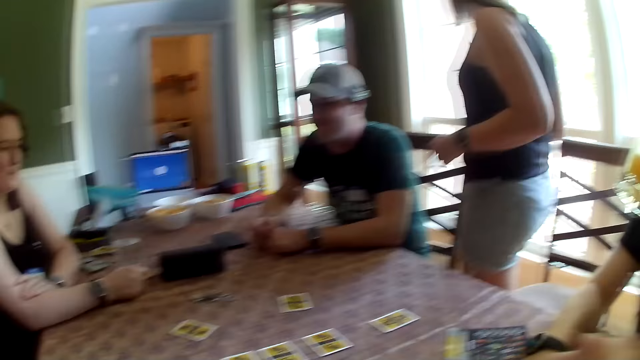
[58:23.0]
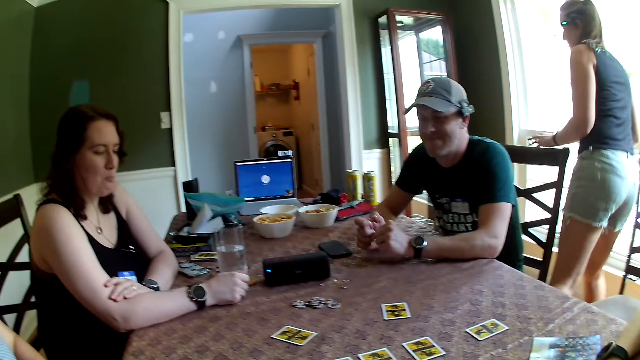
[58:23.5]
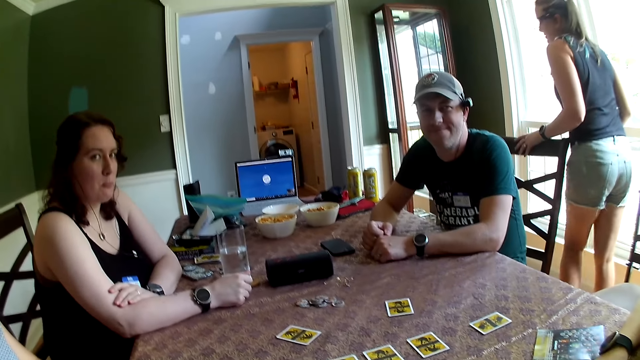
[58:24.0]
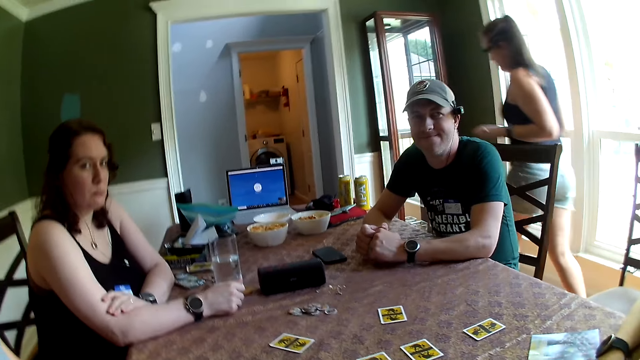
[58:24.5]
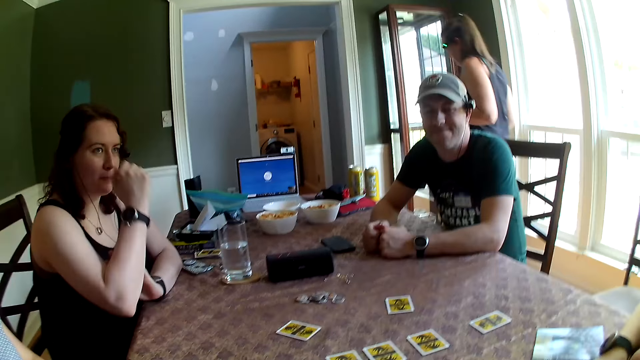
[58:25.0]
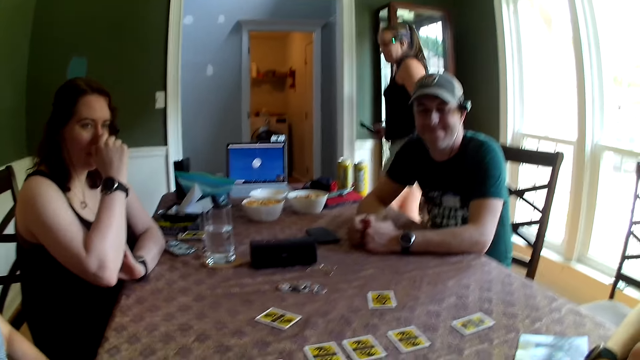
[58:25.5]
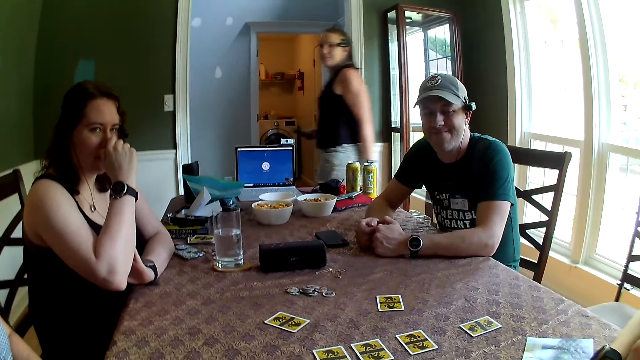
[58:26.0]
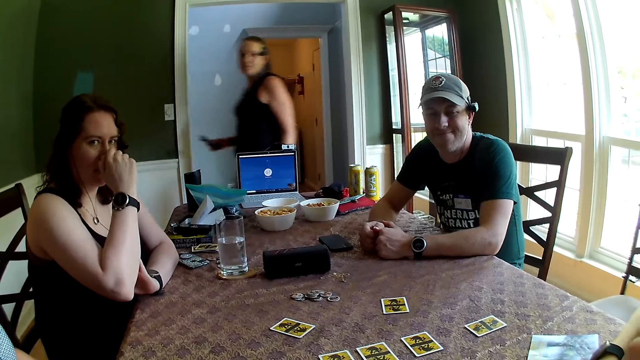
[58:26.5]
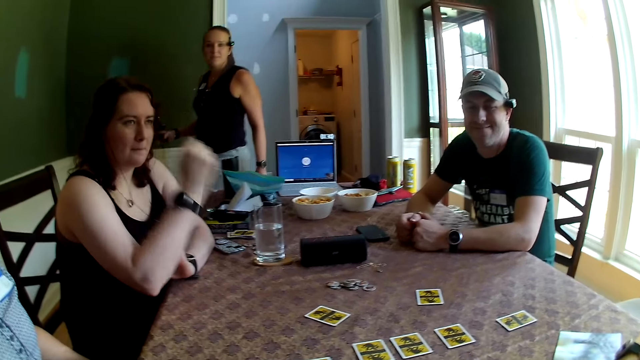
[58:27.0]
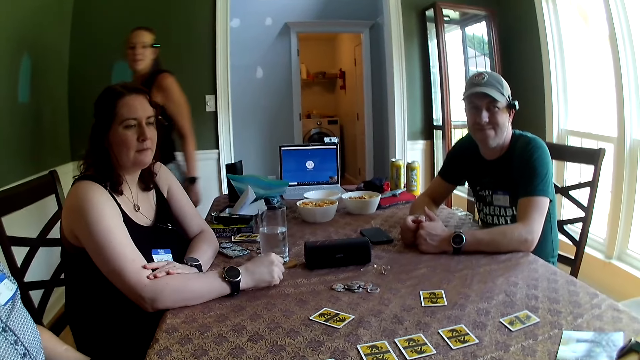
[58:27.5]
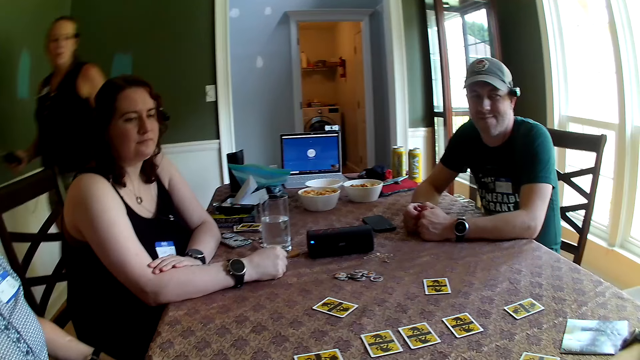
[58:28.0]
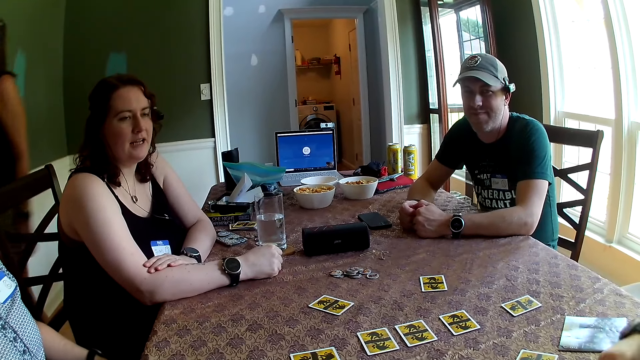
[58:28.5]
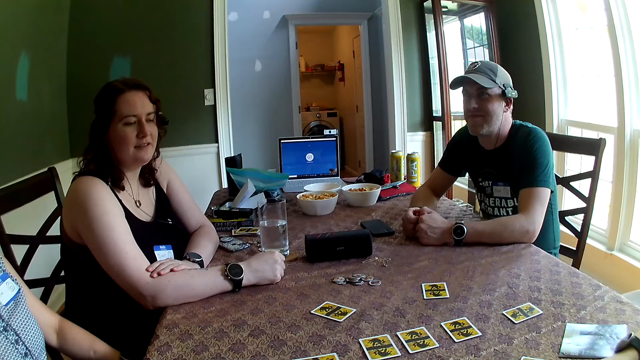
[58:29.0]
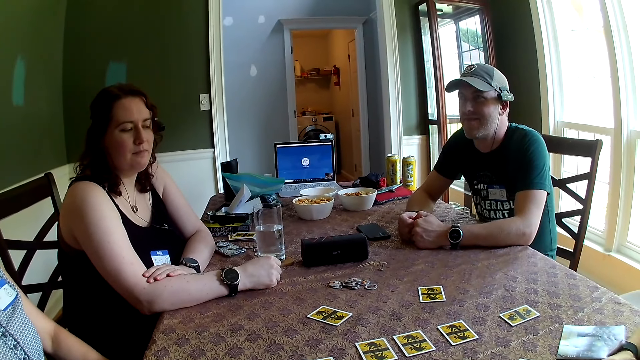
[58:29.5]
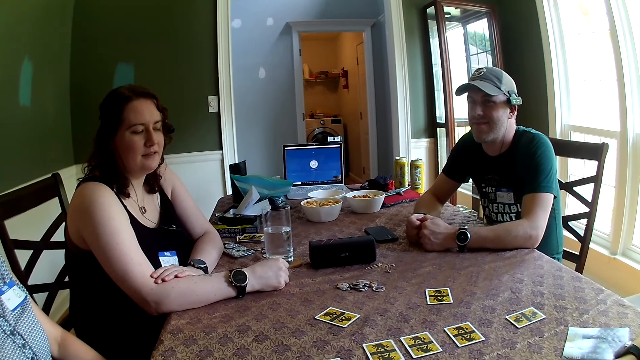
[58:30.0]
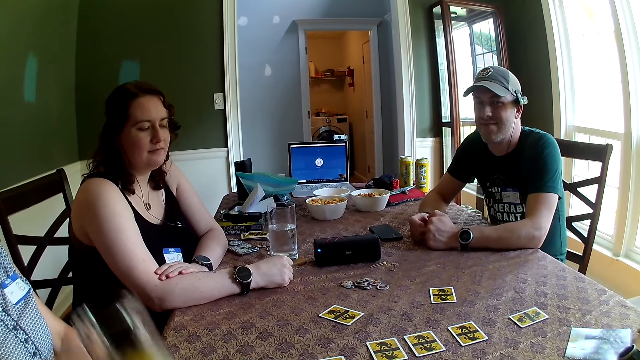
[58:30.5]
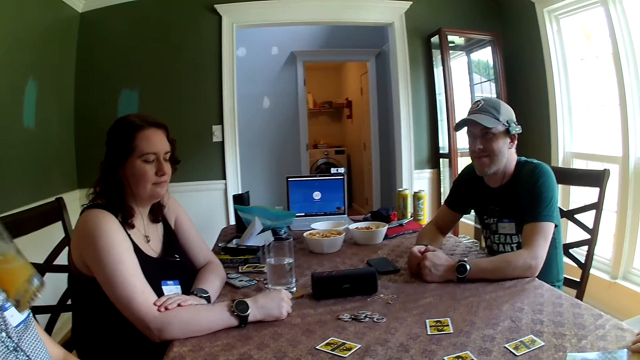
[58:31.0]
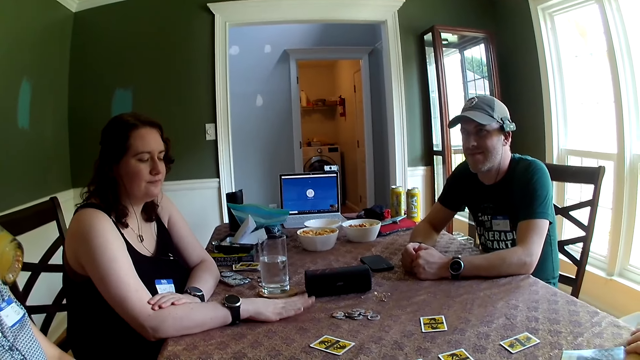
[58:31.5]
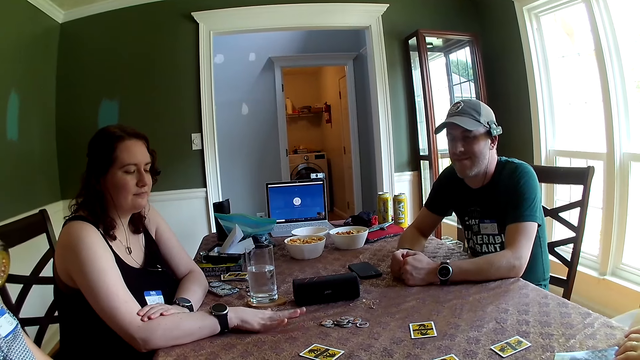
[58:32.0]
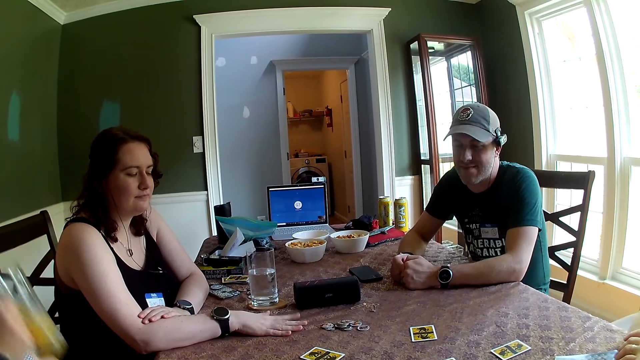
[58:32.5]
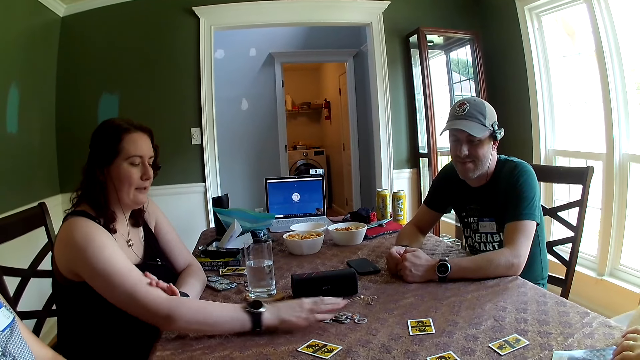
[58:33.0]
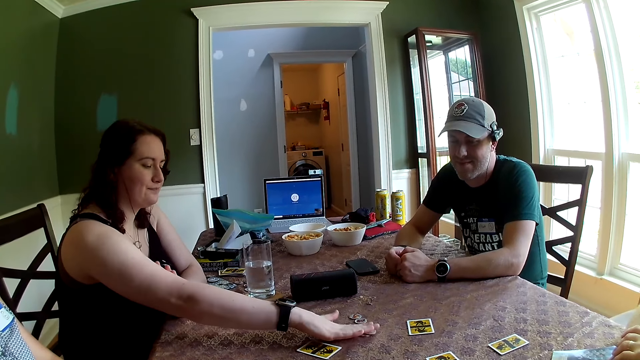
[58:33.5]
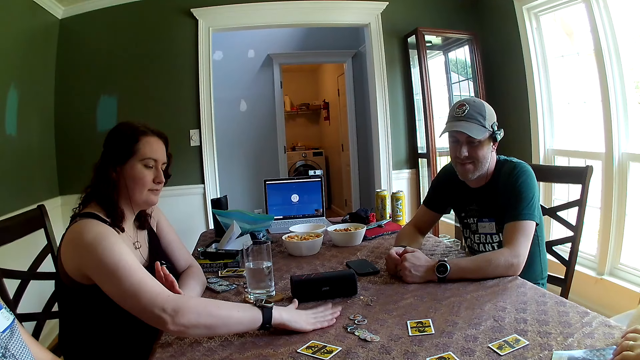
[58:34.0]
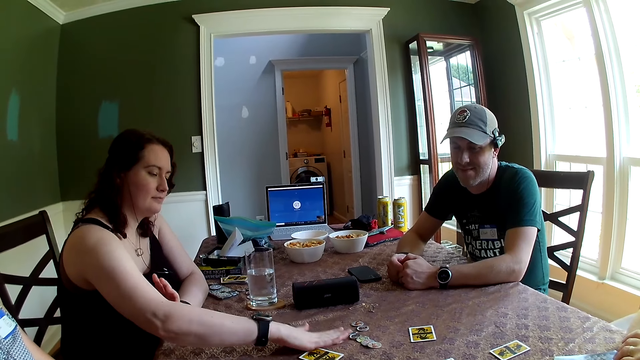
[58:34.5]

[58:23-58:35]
A woman touches her nose with her right hand. She puts her right hand on the table. She converses with everyone on the table. Another woman takes a cup of juice from the table with her left hand. A woman drinks juice from the glass. The first woman hits the table with her right hand. The woman puts the glass on the table. The first woman hits the set of chips on the table with her right hand.

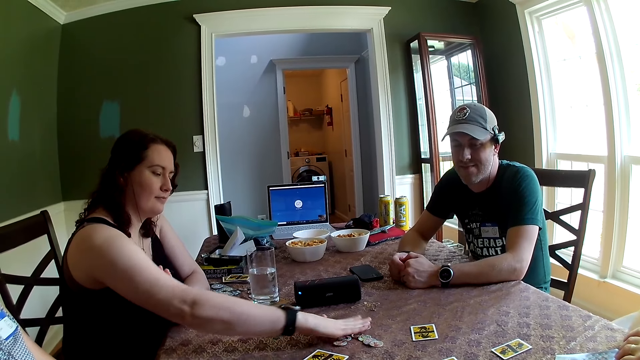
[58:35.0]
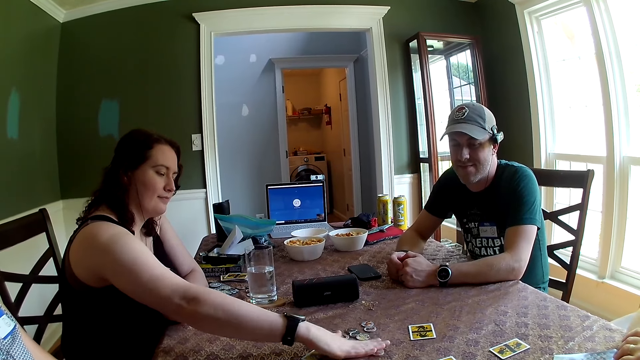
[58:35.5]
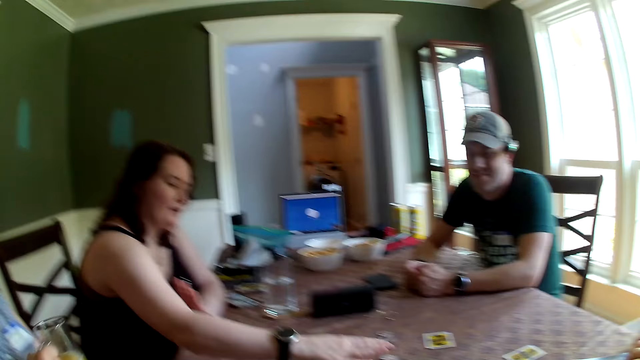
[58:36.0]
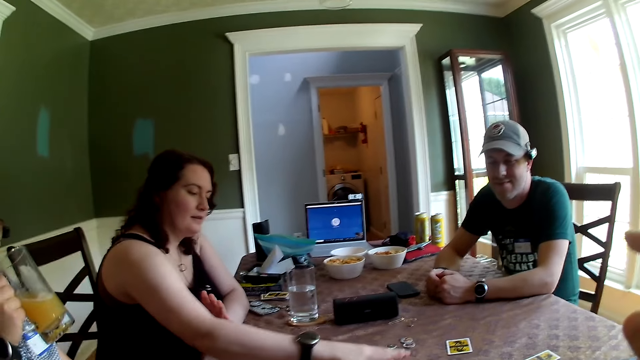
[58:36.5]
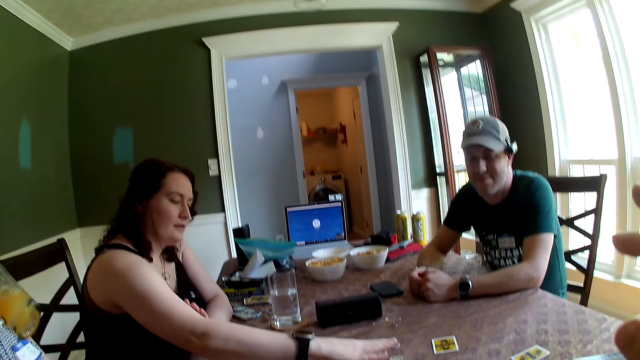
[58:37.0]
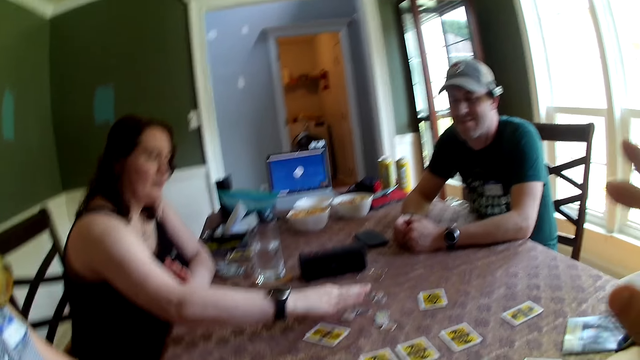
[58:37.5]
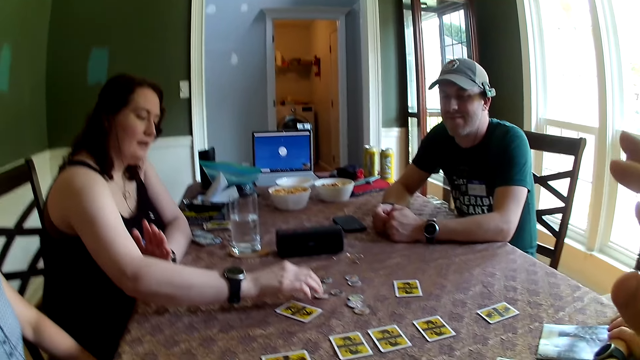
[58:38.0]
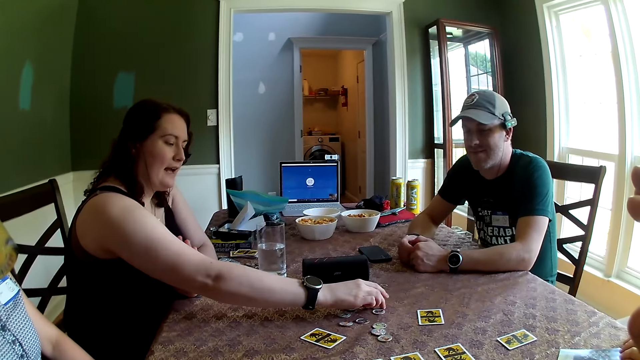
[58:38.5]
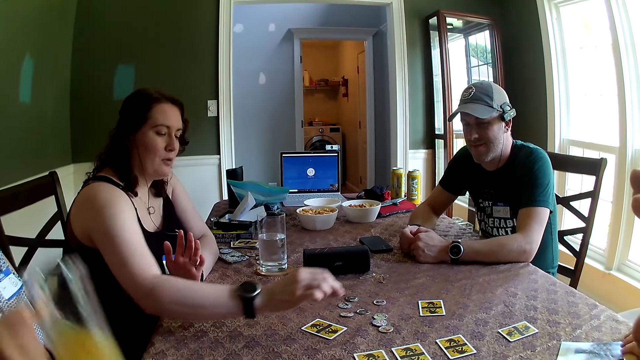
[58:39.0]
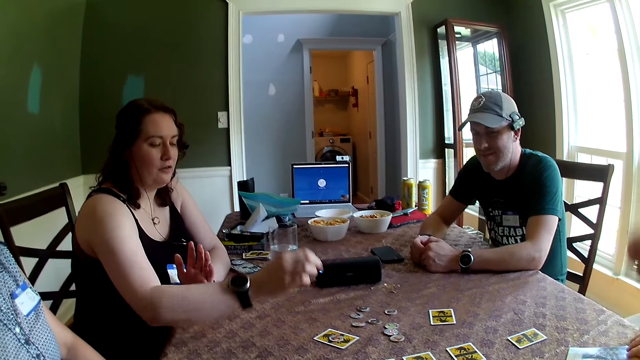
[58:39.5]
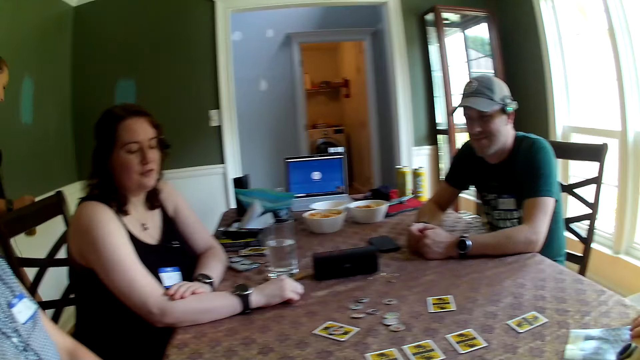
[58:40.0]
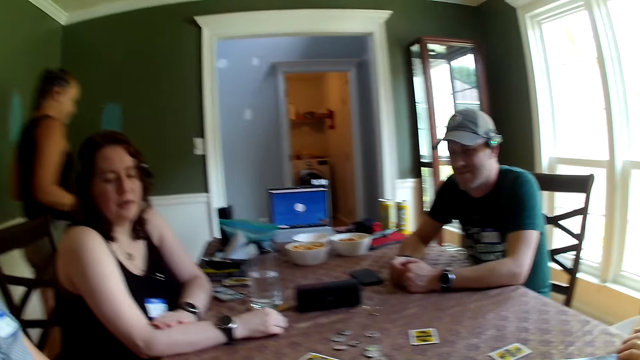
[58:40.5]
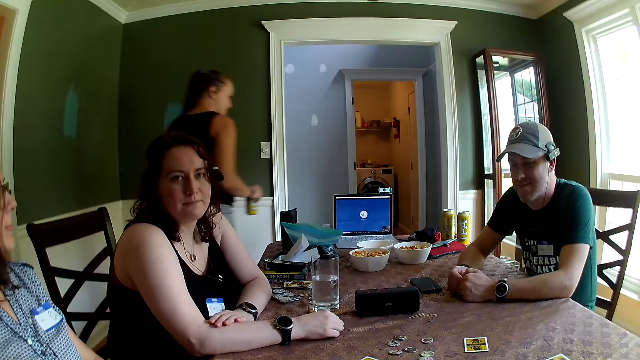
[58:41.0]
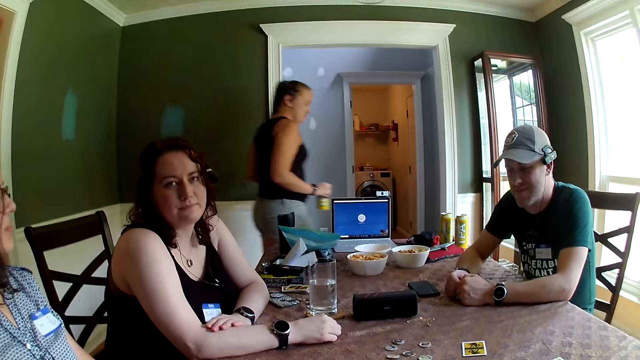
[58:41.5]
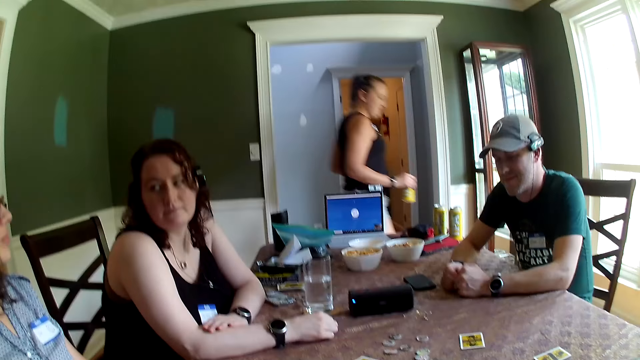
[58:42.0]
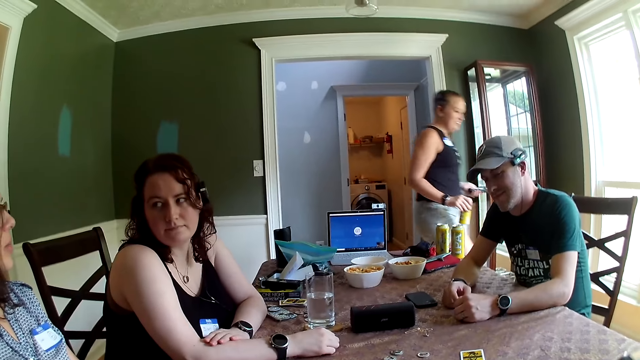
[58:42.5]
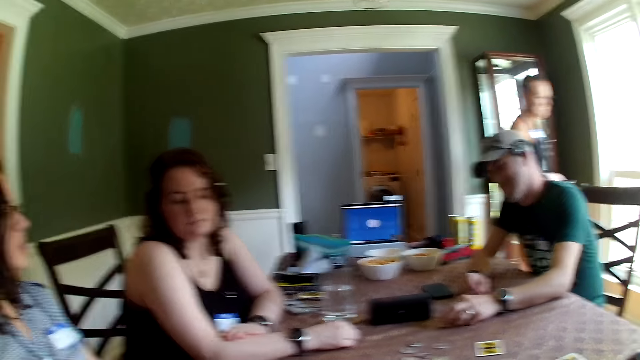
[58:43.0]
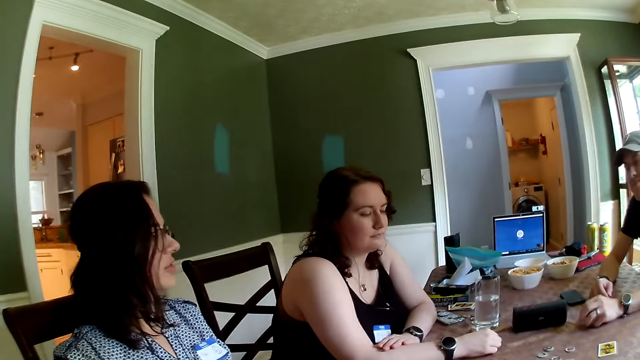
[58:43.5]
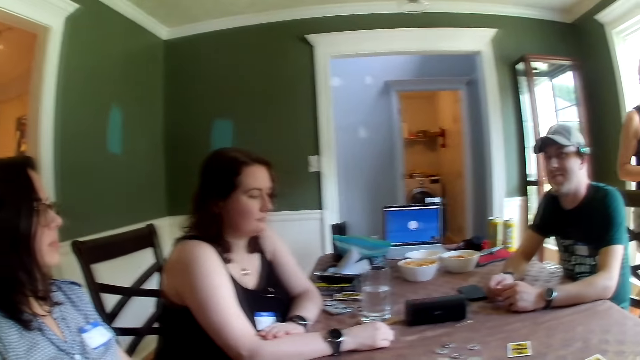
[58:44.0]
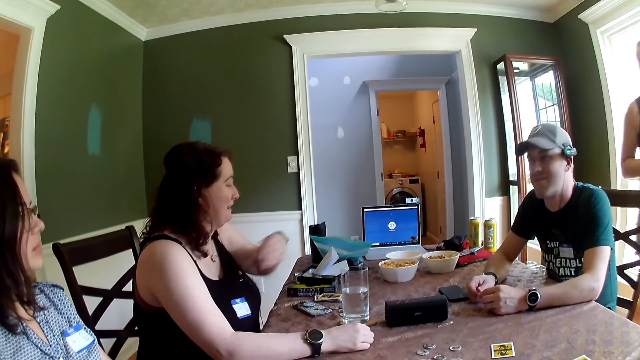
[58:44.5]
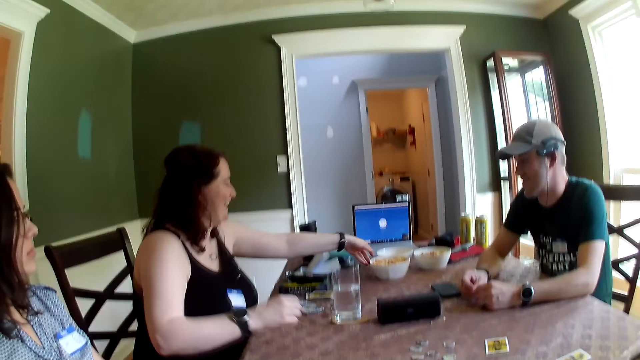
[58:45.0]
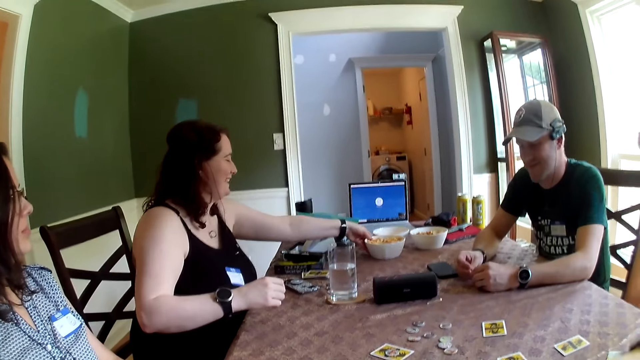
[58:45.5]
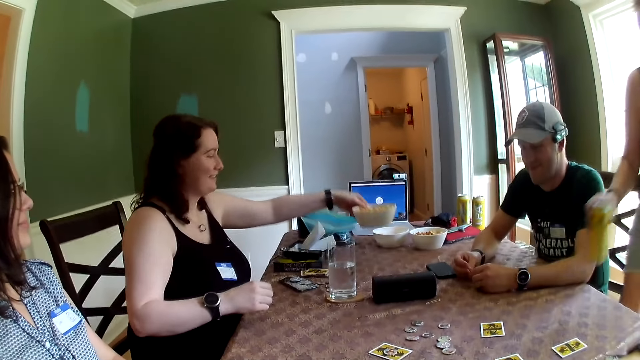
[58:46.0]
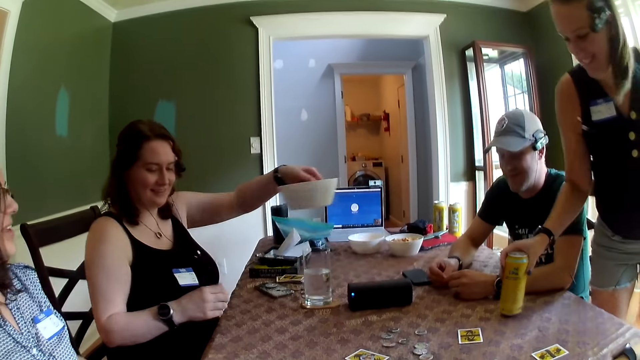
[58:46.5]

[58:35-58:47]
The camera wearer converses with everyone on the table. A woman drinks juice from the glass. Another woman puts a chip on a card. The first woman puts the glass on the table. A man touches a cable from the table with his left hand. A third woman grabs a bowl of snacks from the table with her left hand. A fourth woman places the can of drink in her right hand on the table.
